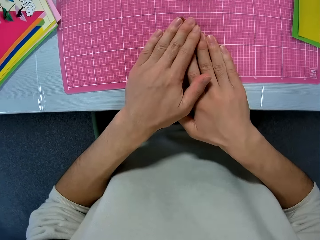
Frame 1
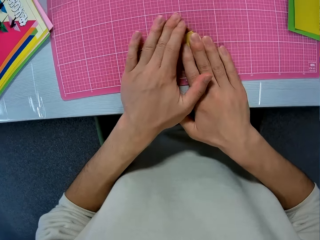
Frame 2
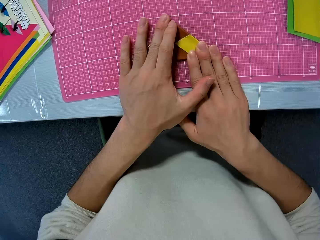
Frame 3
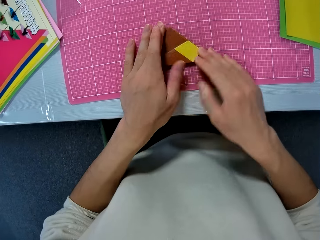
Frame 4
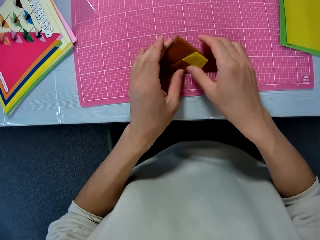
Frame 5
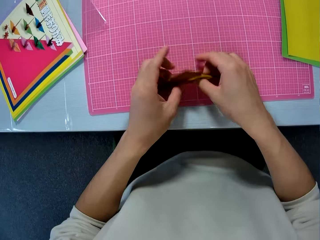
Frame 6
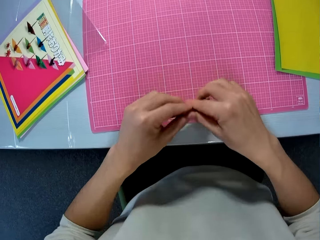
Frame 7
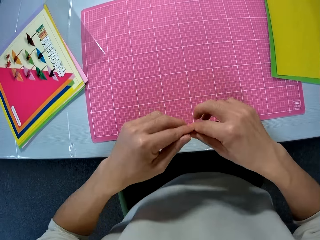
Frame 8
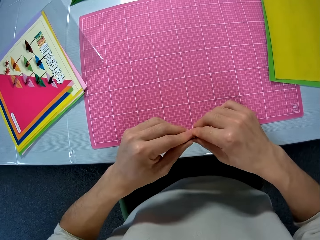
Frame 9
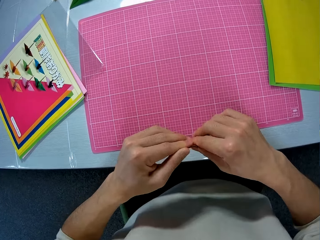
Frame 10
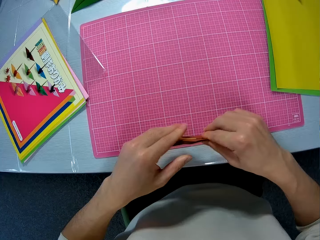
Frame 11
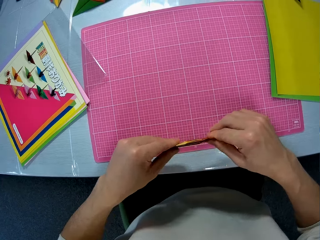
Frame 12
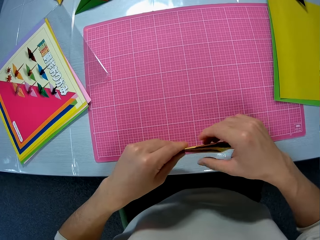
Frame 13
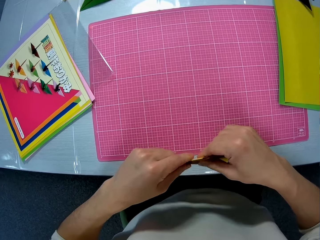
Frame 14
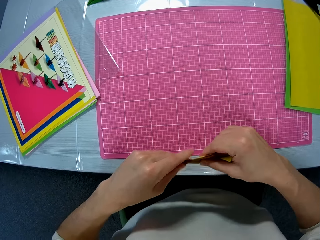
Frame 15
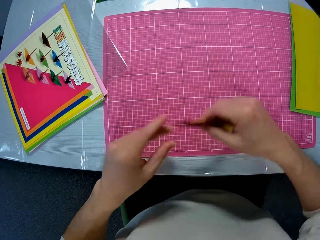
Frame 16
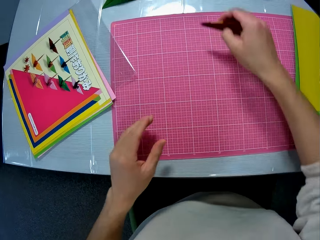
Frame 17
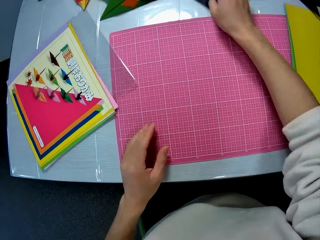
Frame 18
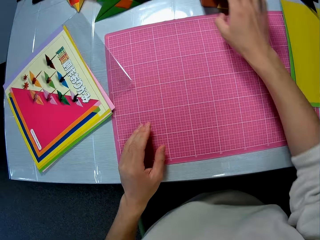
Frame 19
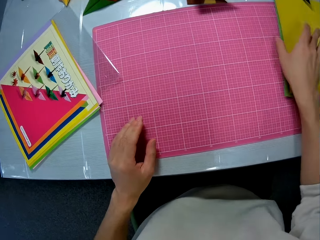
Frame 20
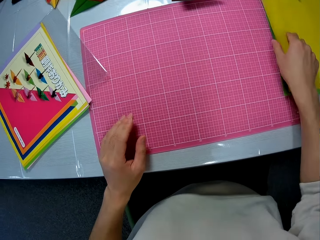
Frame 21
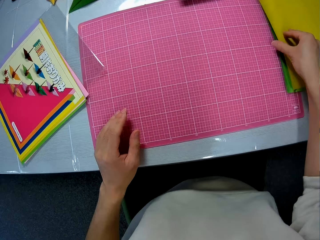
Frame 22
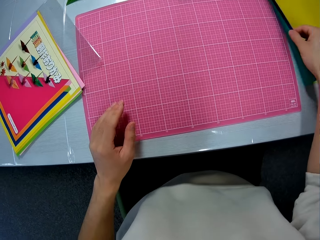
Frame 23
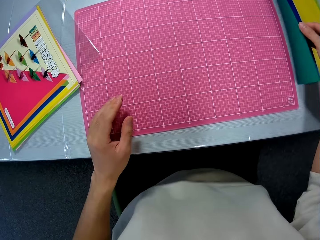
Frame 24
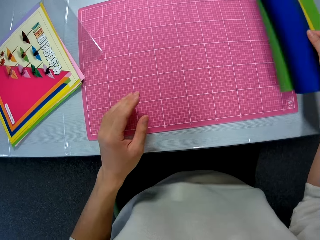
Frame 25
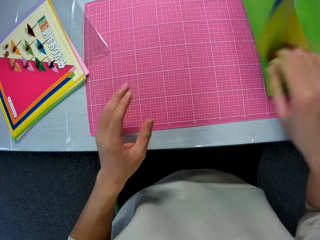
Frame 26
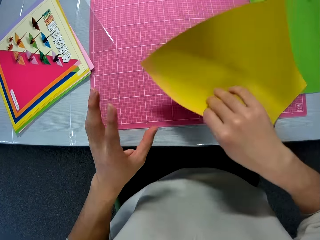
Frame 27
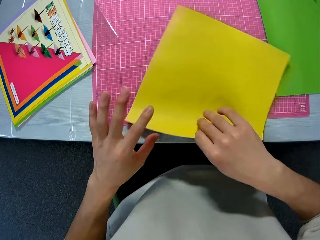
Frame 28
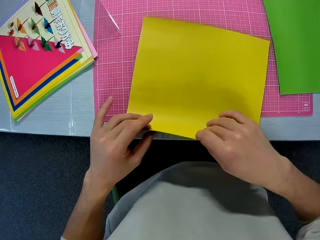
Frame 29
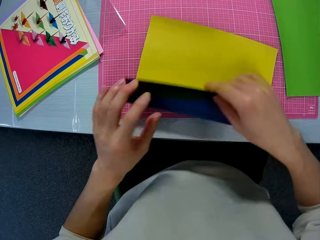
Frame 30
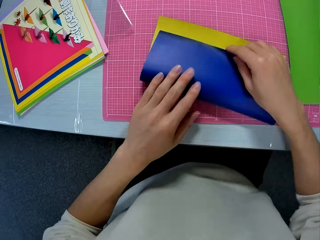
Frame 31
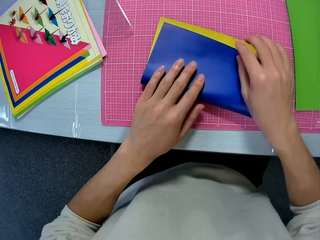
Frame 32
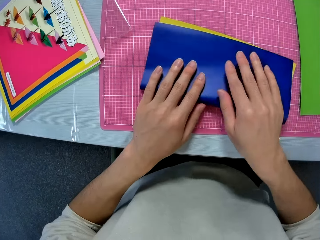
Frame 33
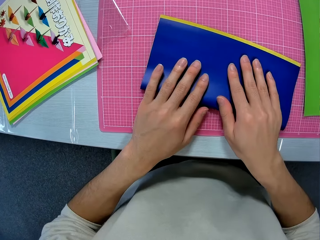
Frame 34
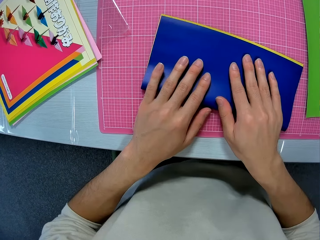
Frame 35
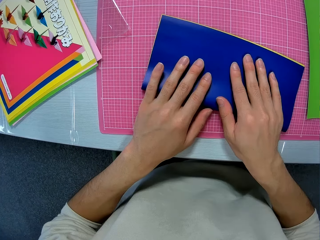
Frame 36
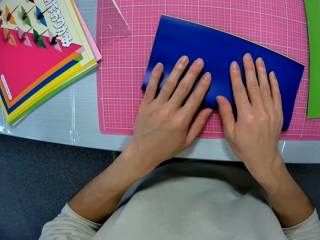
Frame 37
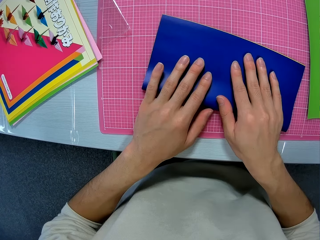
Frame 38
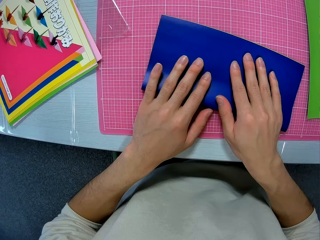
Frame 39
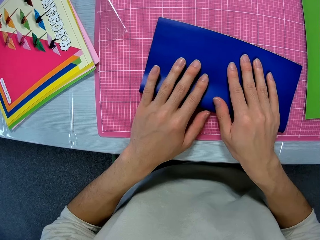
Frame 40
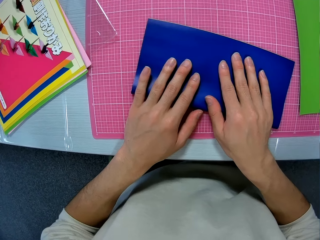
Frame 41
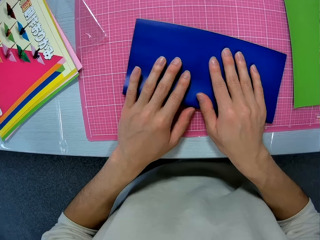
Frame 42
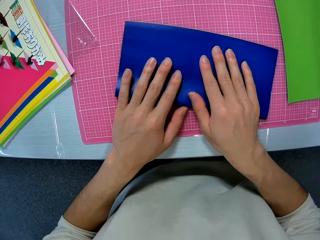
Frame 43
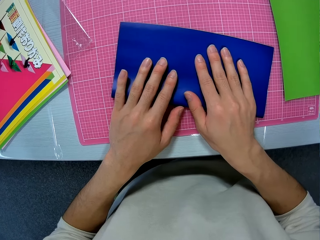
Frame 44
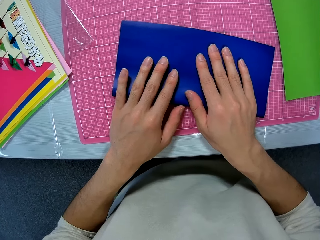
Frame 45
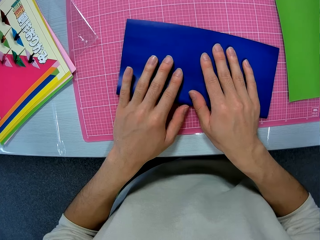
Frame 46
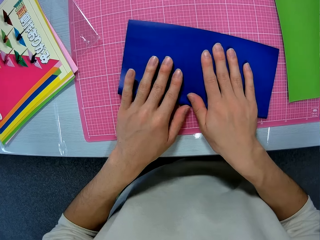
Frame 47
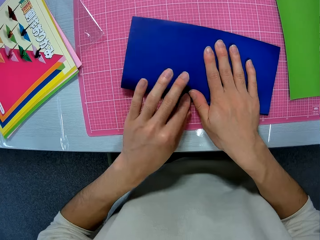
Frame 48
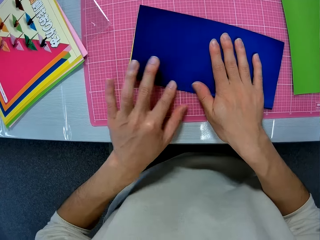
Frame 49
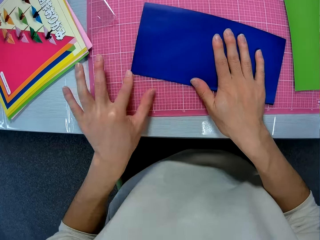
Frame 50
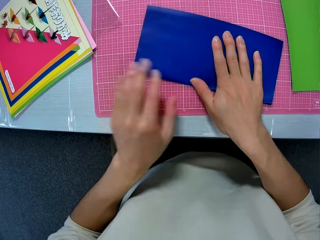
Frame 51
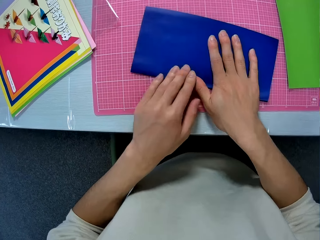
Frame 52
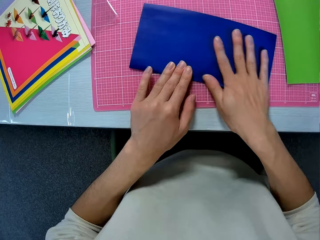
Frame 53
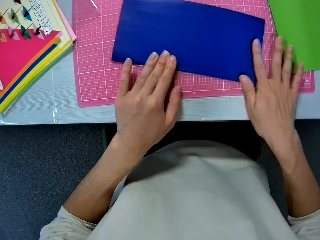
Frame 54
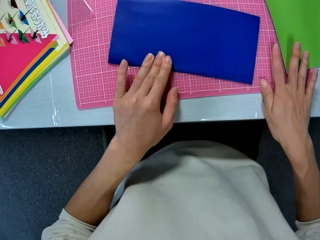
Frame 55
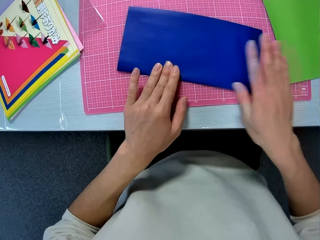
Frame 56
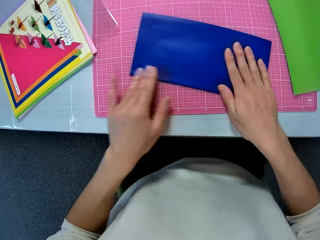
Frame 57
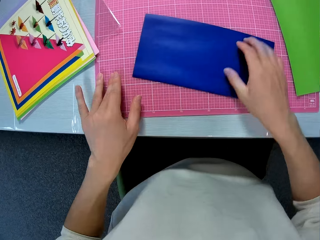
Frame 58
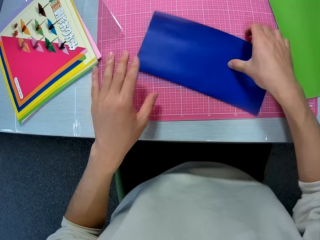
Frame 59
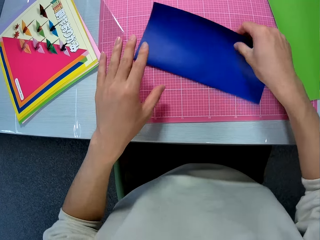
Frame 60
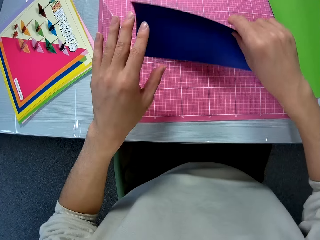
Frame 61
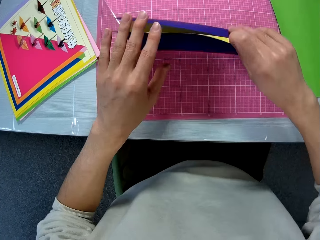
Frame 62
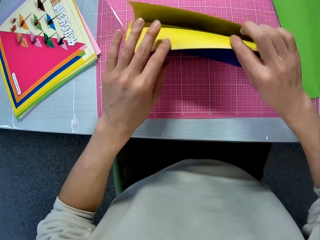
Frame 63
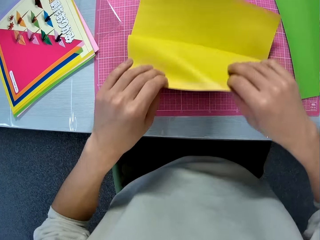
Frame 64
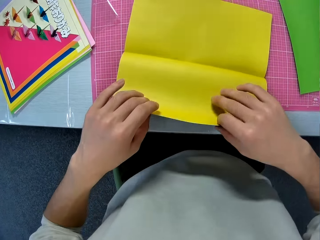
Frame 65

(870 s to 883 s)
The camera wearer picks up the folded craft sheet or manila paper from the table. He holds the manila paper with his hands. He drops the folded craft sheet on the table. He picks up a craft sheet or manila paper from the table. He places the craft sheet on the table and folds the craft sheet on the table with his hands. He holds the manila paper on the table.

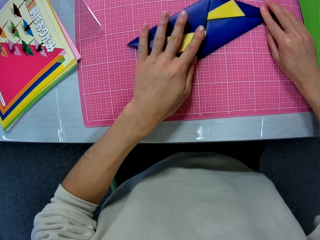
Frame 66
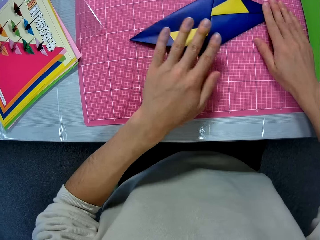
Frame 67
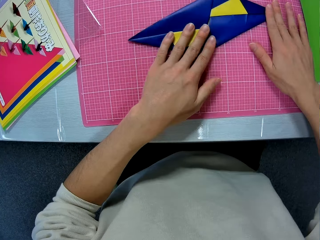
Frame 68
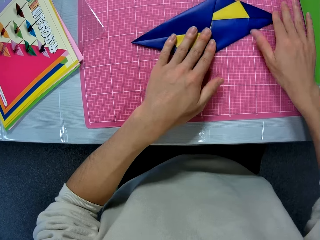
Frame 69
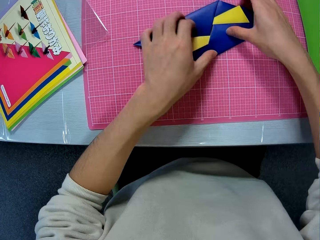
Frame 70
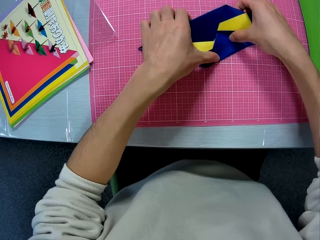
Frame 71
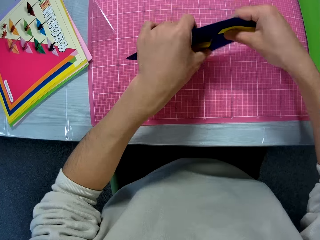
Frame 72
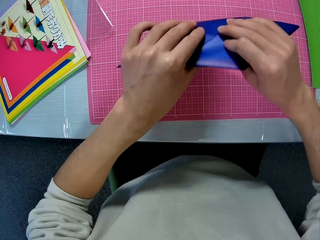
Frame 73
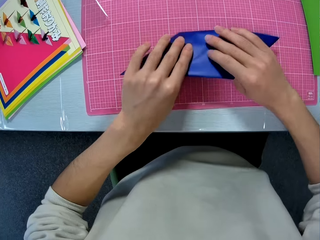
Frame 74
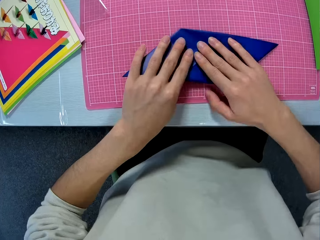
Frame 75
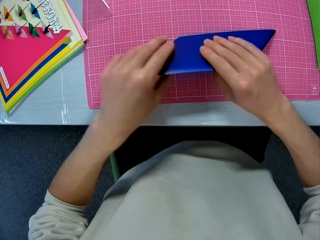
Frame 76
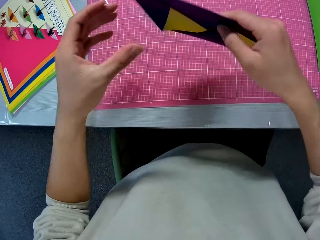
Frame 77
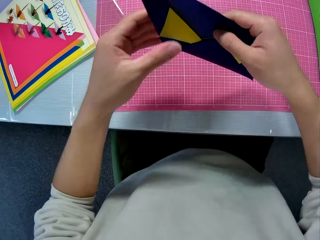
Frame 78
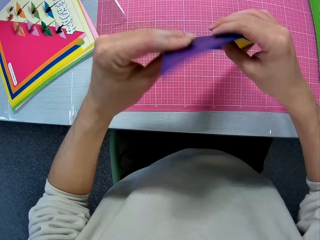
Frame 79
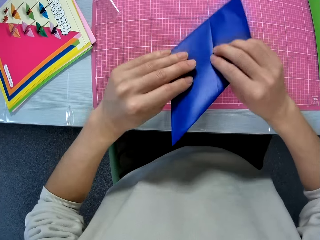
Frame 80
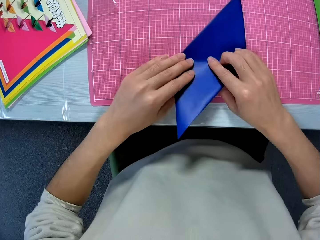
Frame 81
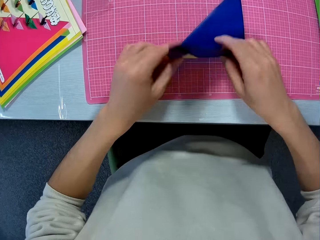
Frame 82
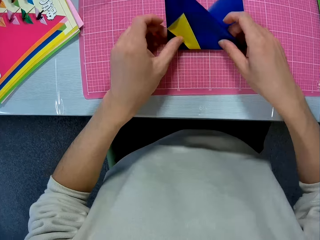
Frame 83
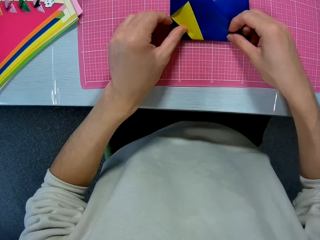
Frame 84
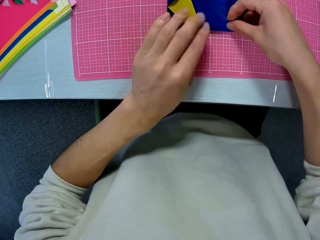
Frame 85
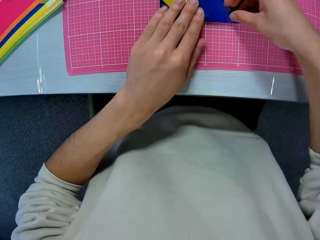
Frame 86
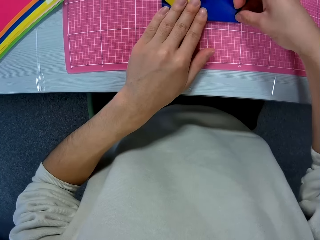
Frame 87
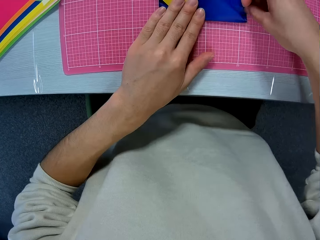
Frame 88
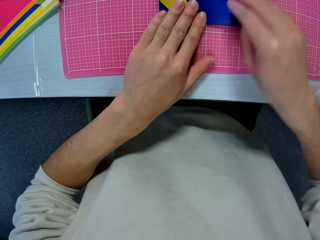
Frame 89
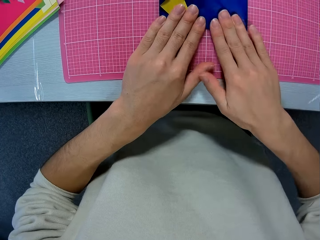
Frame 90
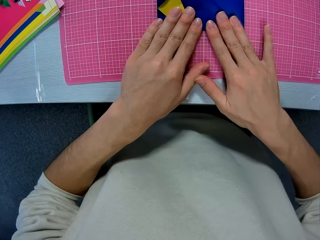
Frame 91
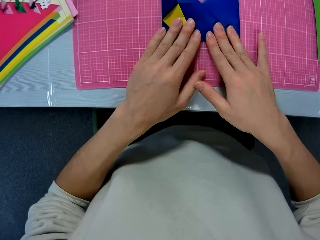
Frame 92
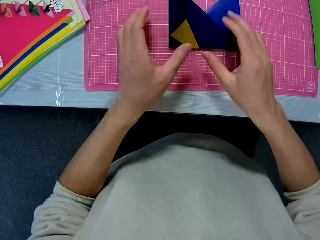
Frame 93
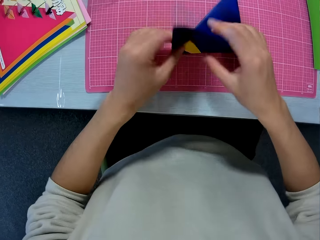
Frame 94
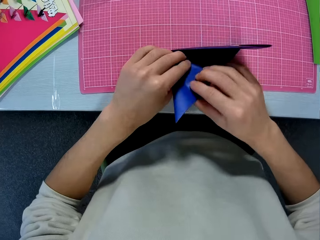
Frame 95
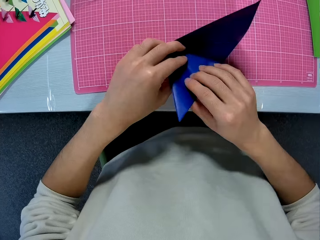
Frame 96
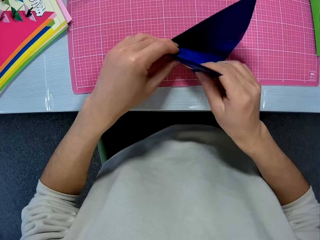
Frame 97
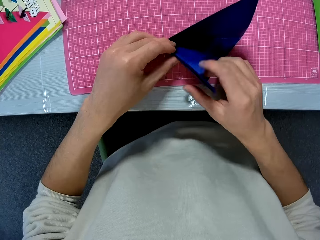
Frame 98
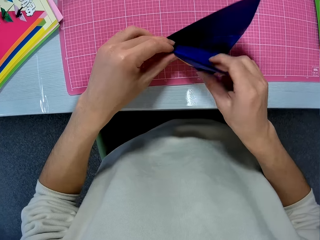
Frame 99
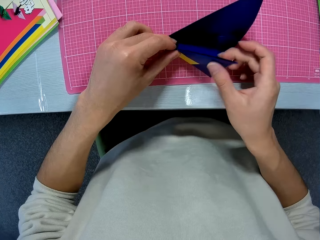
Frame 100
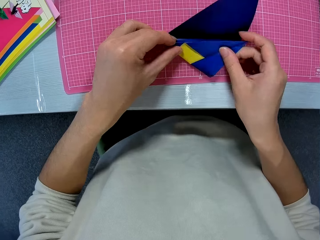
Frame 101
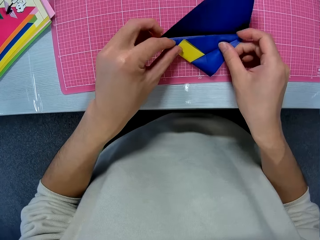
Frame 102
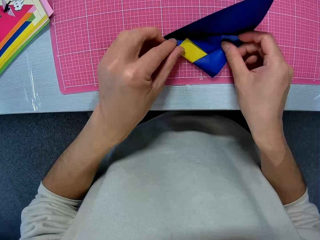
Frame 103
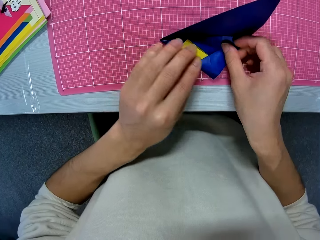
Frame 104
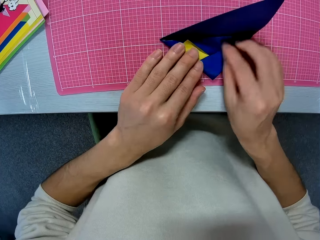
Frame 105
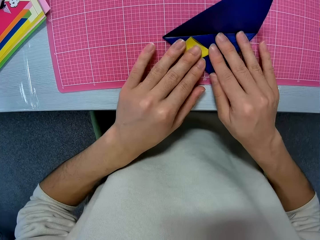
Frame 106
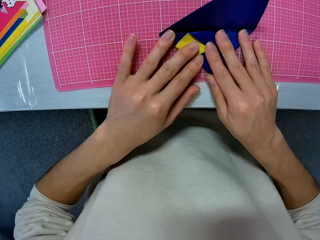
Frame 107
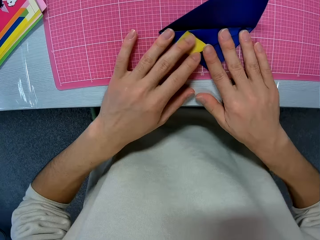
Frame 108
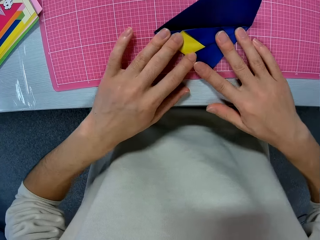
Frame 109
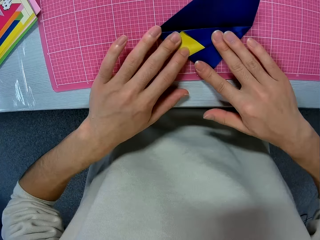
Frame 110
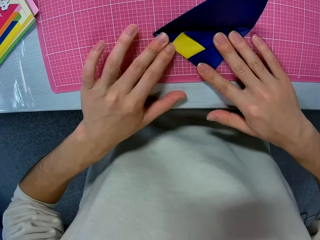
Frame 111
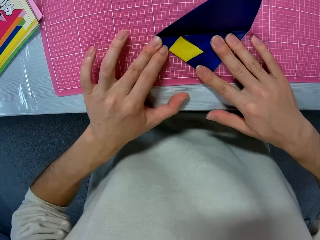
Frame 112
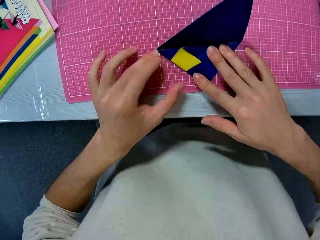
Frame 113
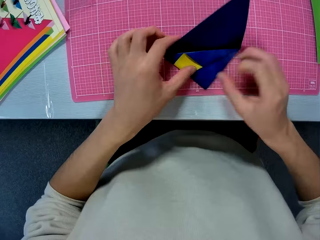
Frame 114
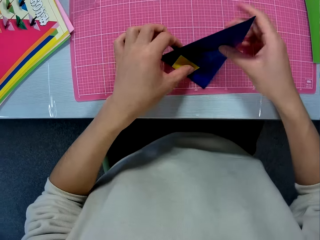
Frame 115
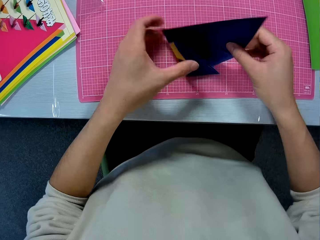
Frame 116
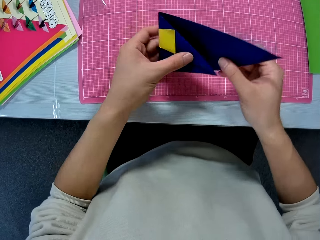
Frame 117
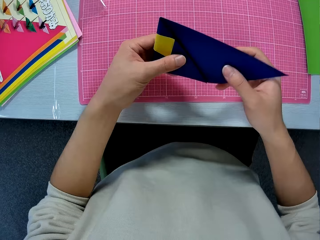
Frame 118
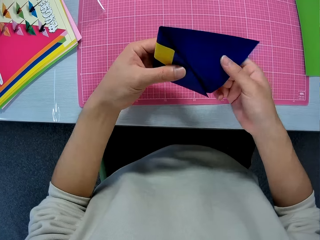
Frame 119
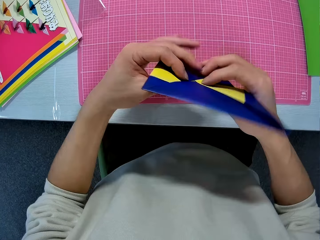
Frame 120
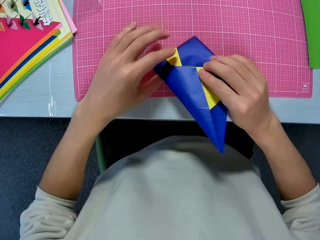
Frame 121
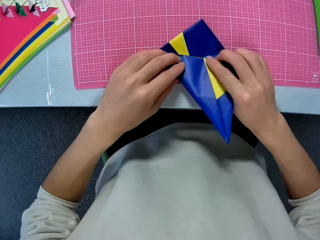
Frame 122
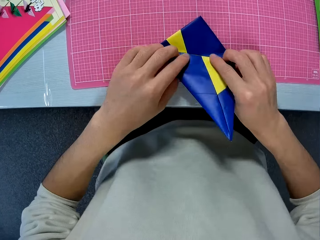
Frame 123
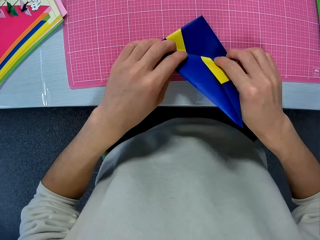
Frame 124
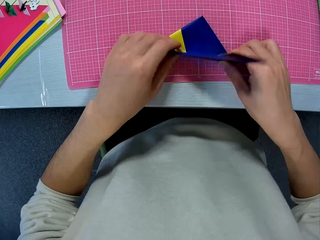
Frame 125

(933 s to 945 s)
The camera wearer turns the manila paper on the table. He holds the manila paper with his hands. He puts the manila paper on the table. He folds the manila paper on the table with his hands.
